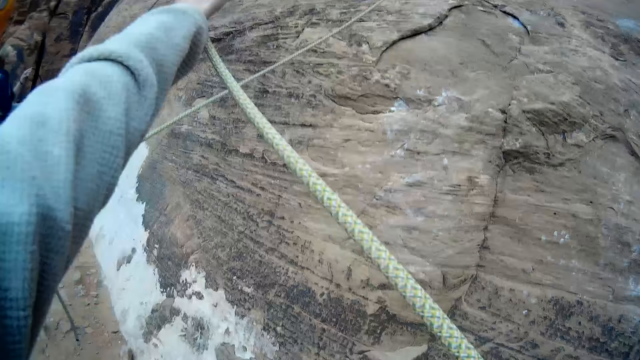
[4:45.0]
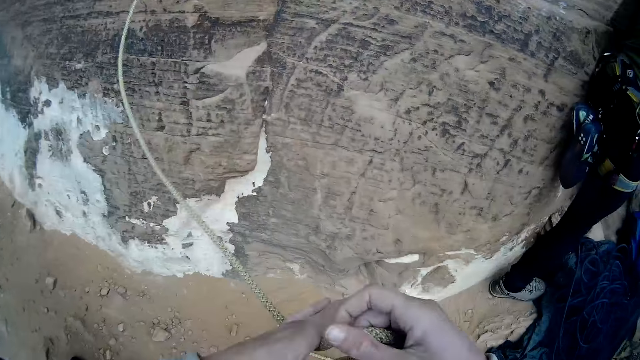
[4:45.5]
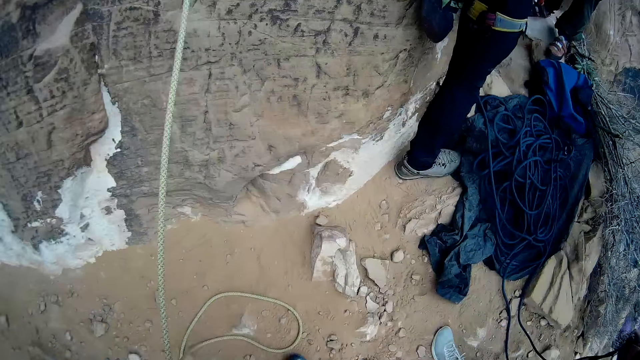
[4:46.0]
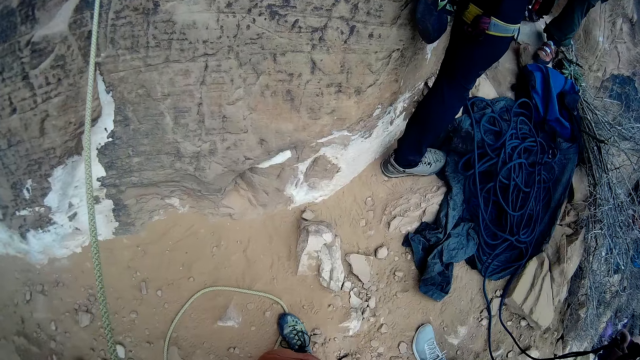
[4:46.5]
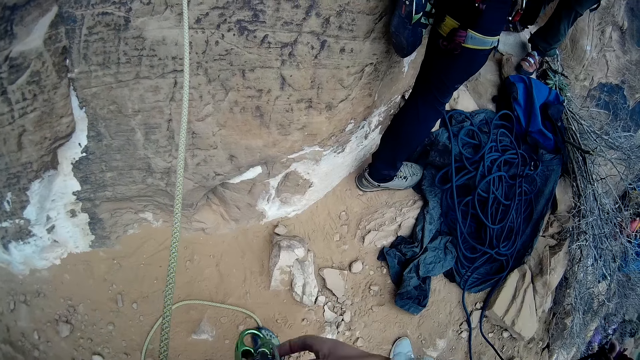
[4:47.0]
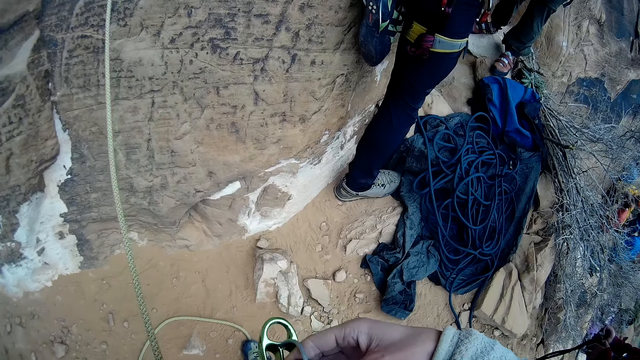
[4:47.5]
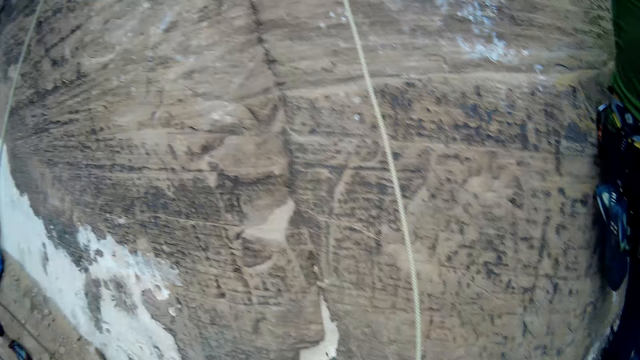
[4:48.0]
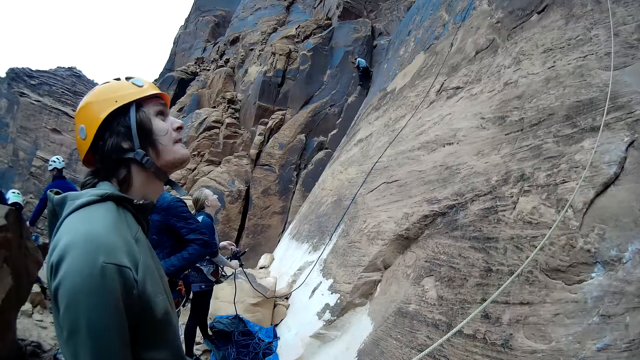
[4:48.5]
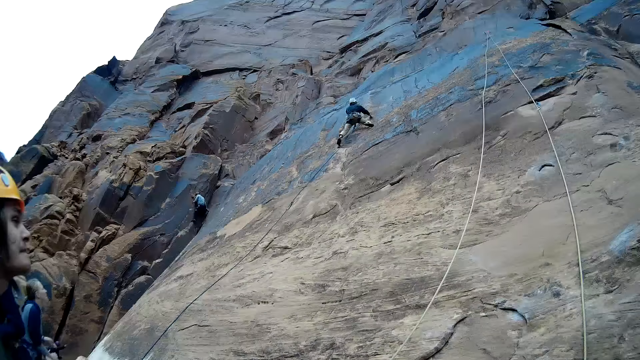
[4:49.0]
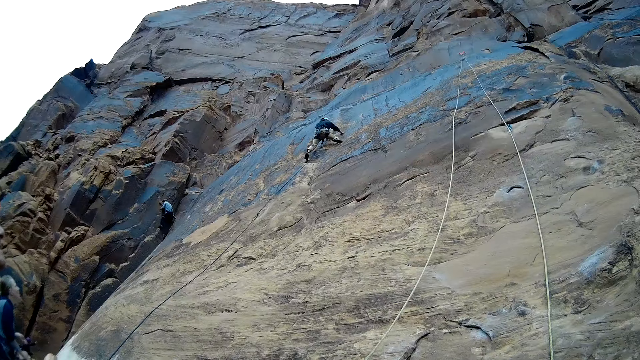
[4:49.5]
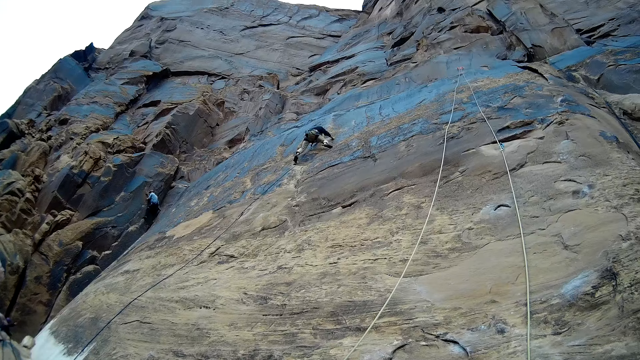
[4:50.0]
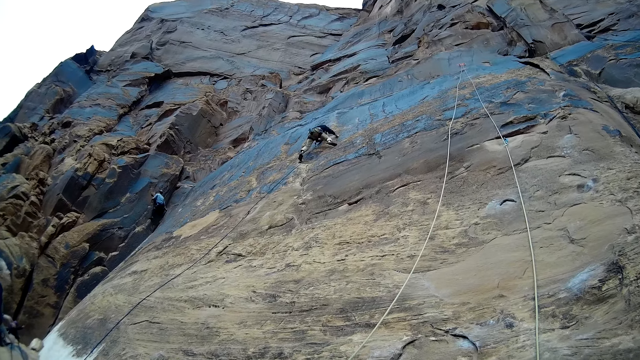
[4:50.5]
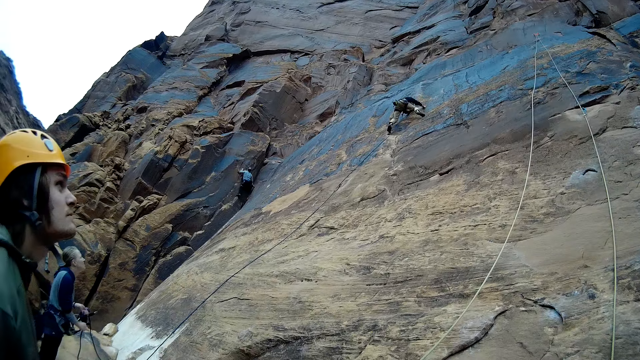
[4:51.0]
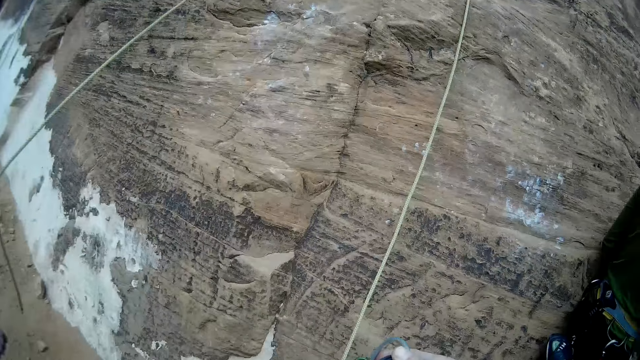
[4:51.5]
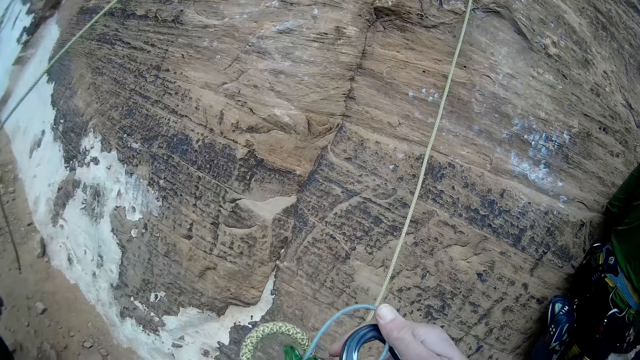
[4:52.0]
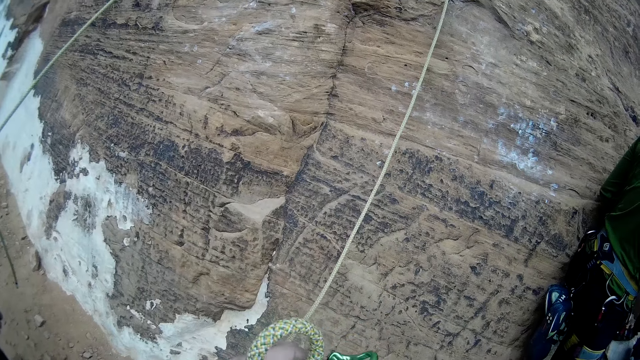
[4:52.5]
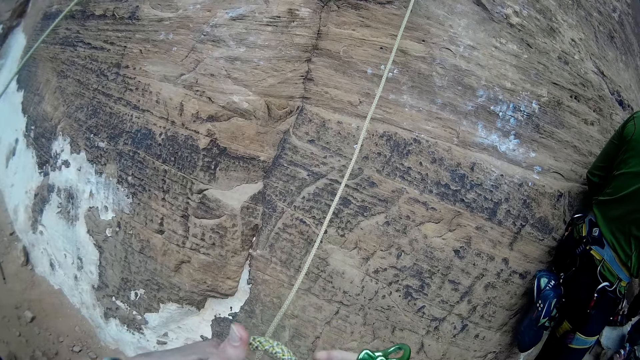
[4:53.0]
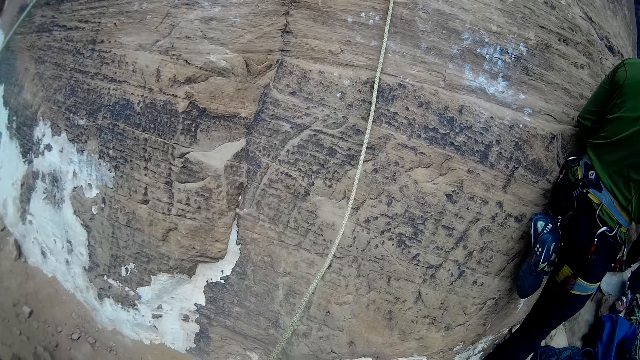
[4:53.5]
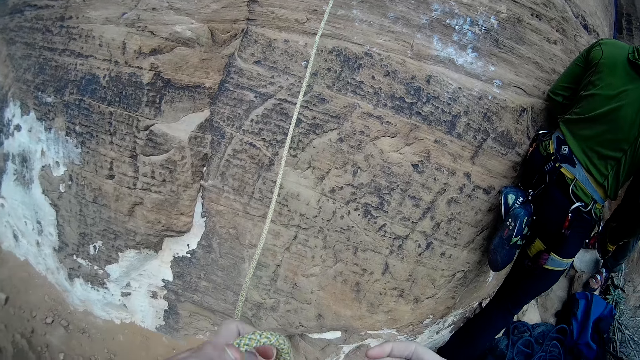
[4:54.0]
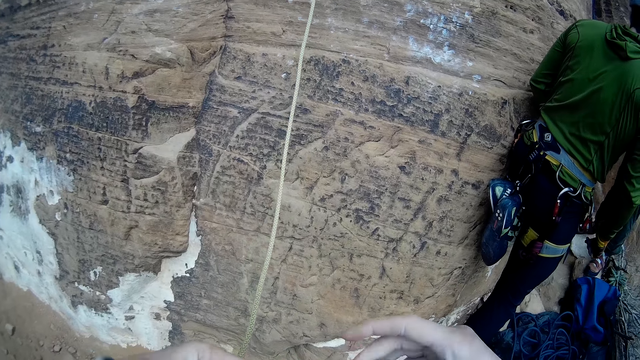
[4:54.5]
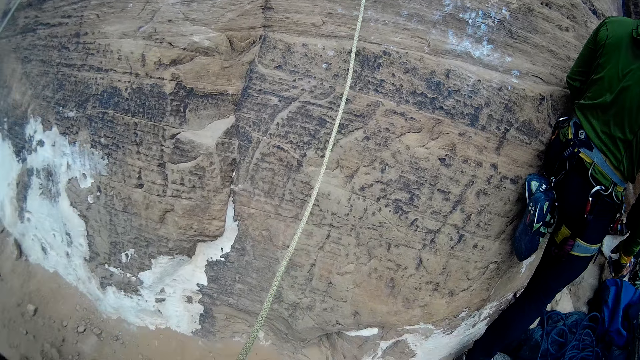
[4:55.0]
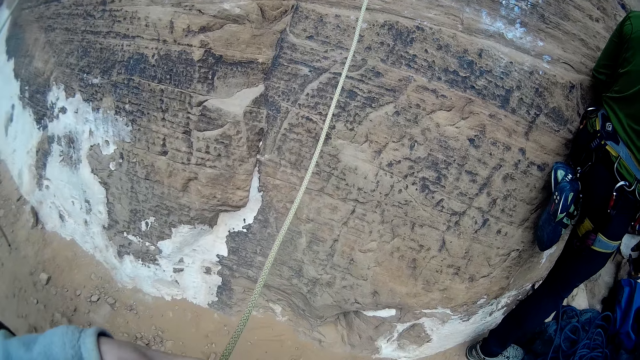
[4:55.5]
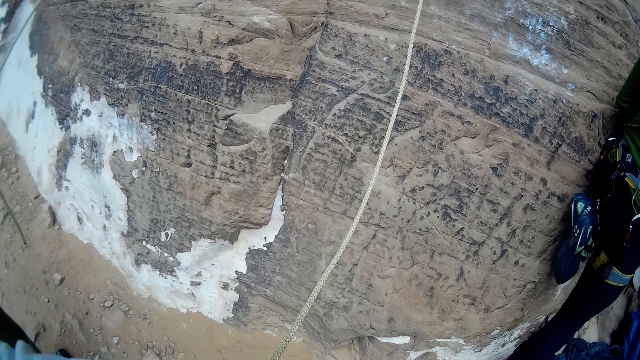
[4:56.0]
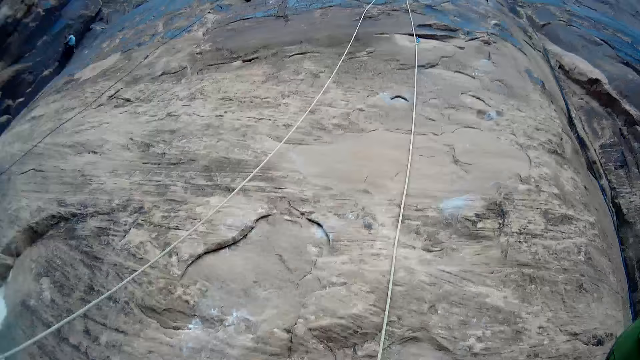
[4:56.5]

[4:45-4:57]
The camera wearer makes a loop with the dynamic rope. He takes out a carabiner hook from his waist. A man inserts a rope in the ascenders. Another man pulls the rope. The first man folds the rope in the ascenders.

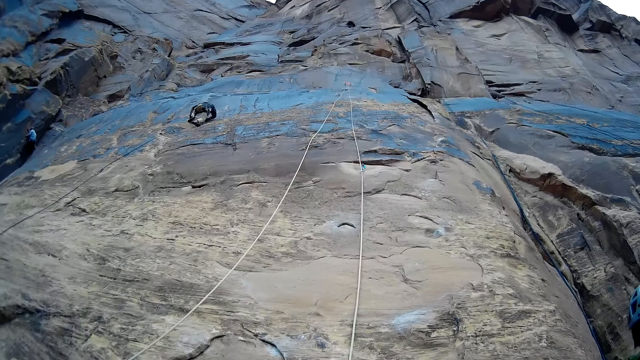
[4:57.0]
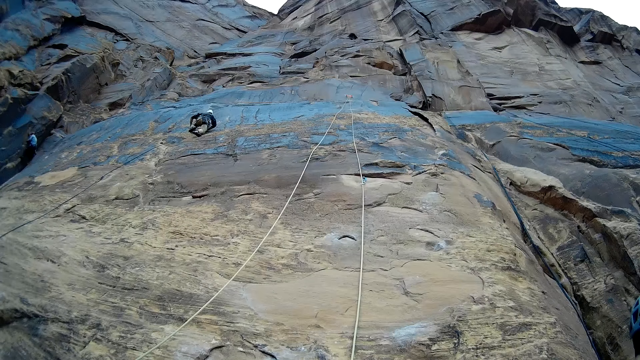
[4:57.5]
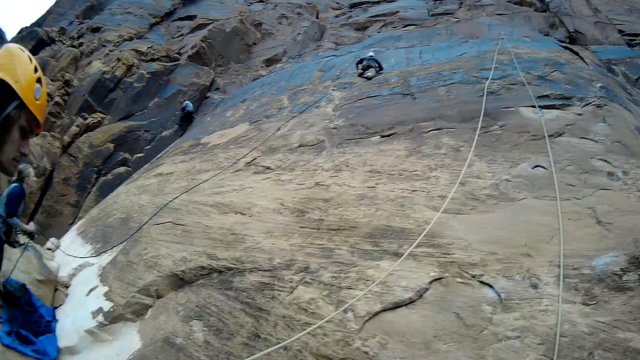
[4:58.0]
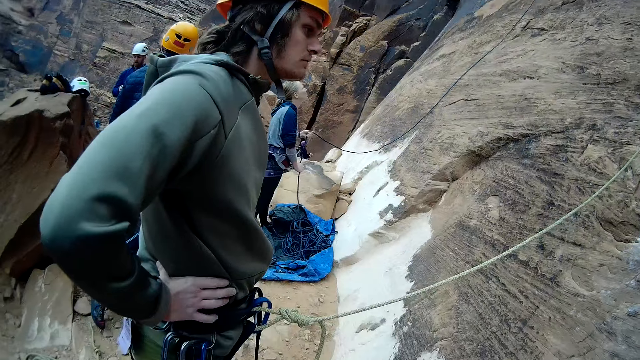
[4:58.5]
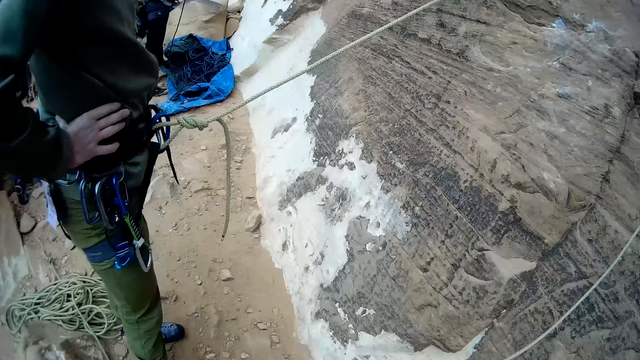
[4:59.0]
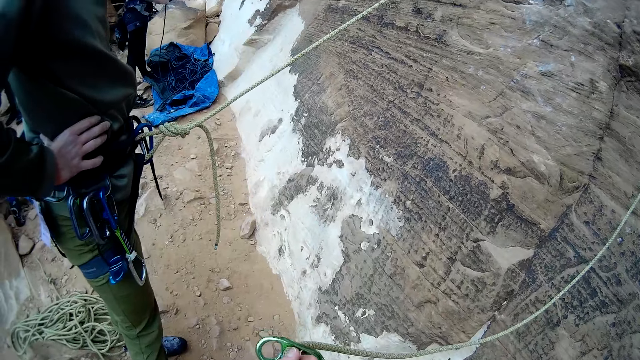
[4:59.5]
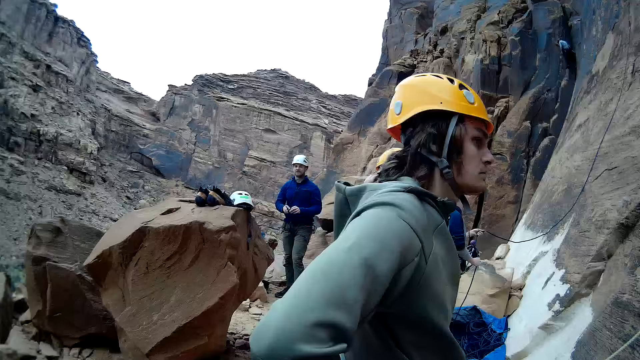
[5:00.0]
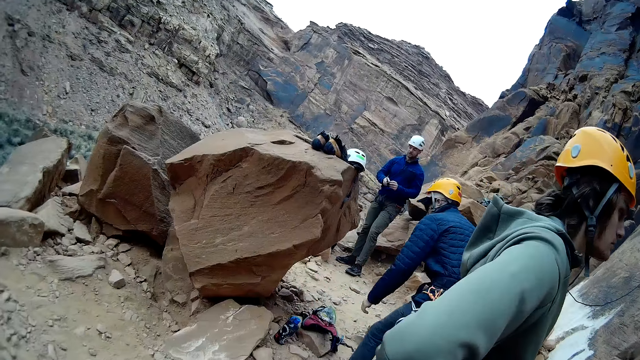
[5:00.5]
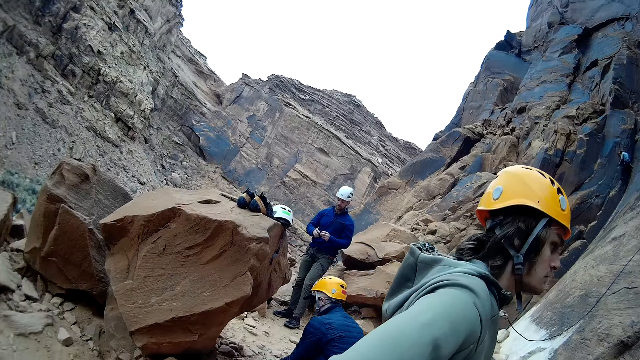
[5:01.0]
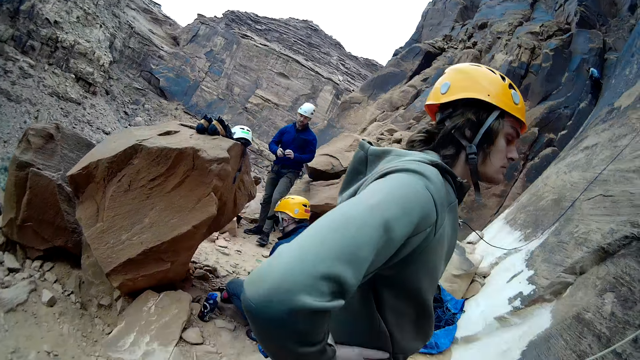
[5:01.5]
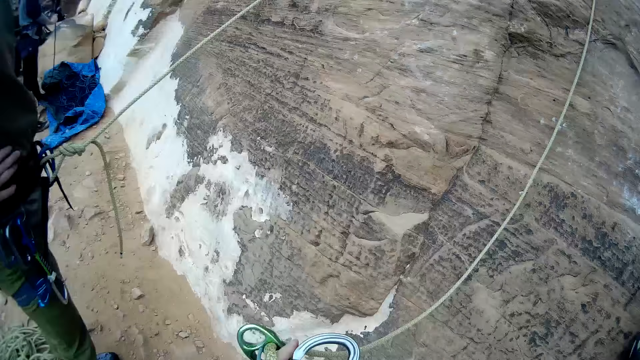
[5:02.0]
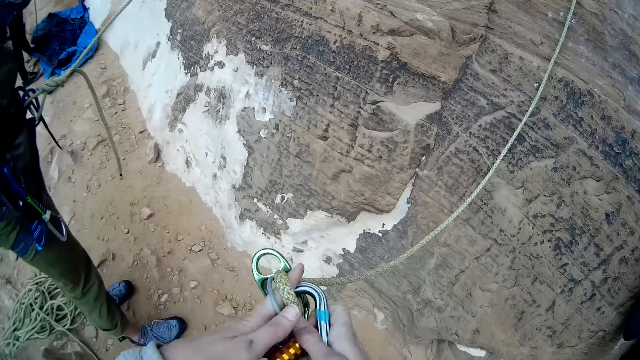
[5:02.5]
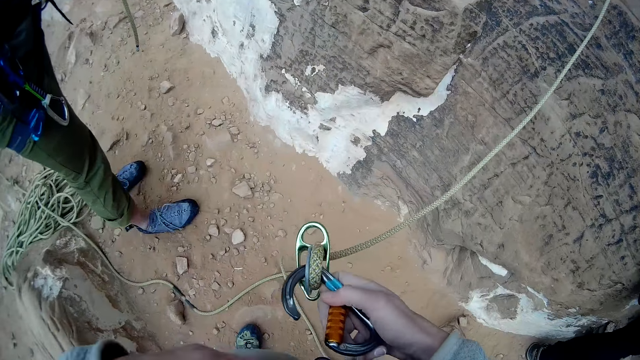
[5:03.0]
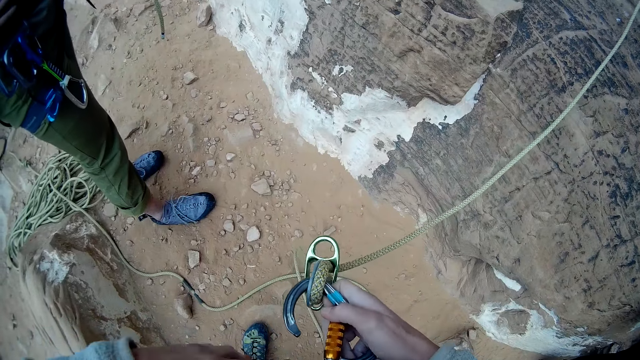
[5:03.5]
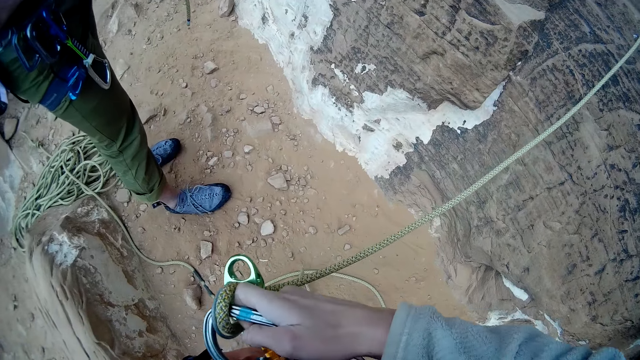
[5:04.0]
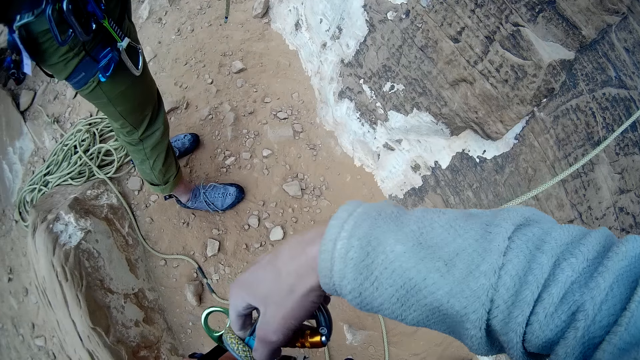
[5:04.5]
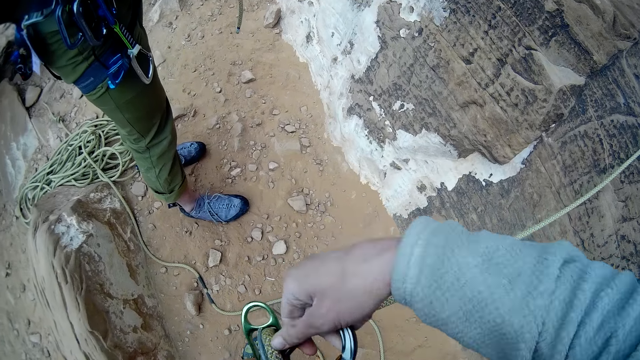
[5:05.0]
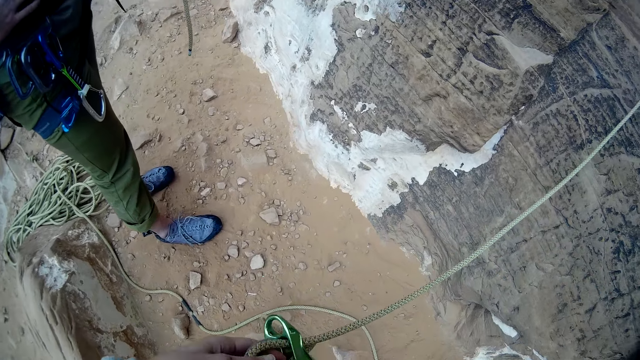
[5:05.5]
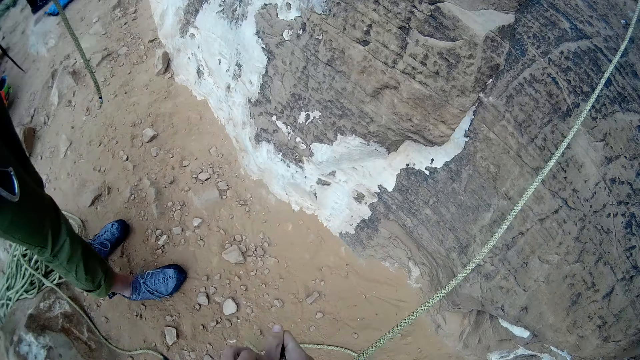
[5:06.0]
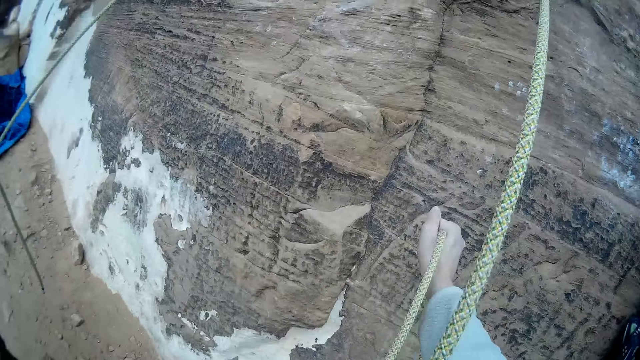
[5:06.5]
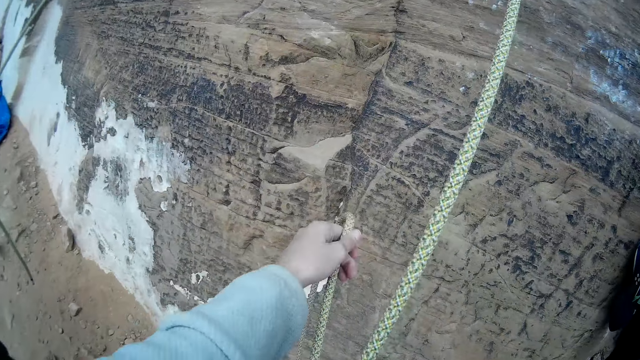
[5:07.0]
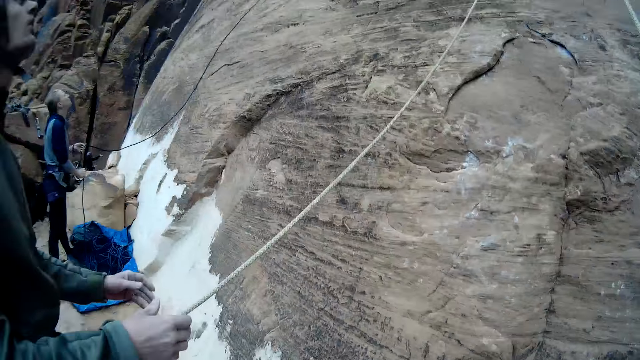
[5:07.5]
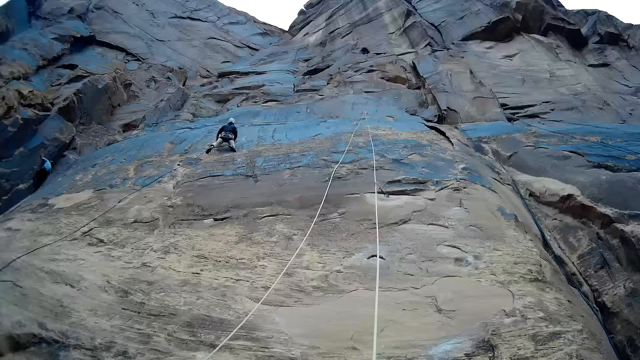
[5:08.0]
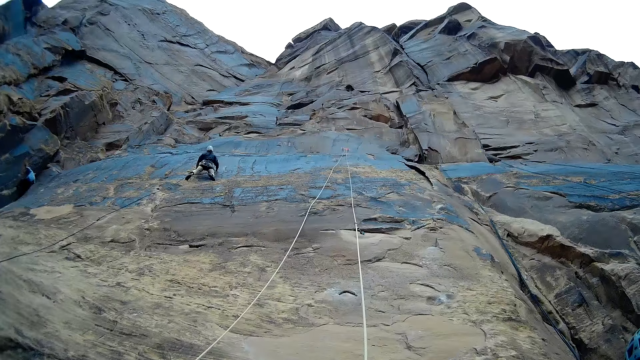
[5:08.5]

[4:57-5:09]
A man puts hands around his waist. The camera wearer sets the loop rope to the carabiner hook. Another man folds a rope in the ascenders and pulls the rope.
